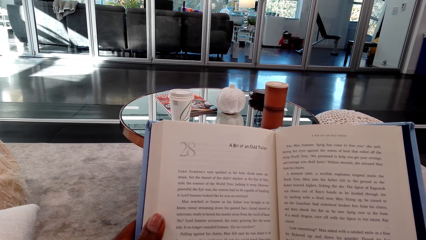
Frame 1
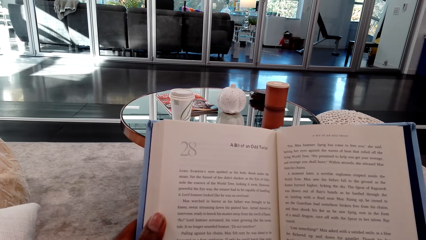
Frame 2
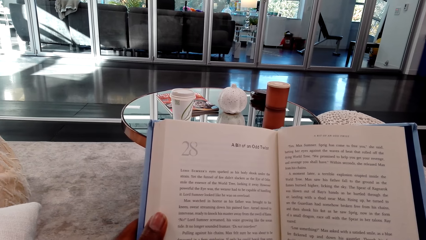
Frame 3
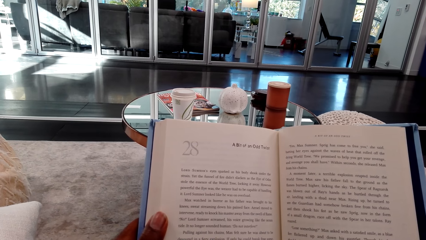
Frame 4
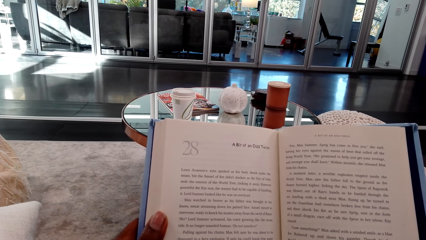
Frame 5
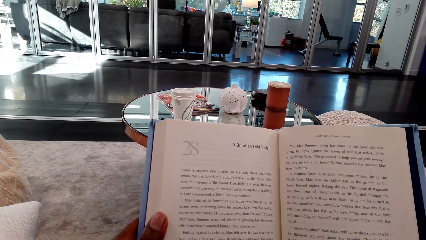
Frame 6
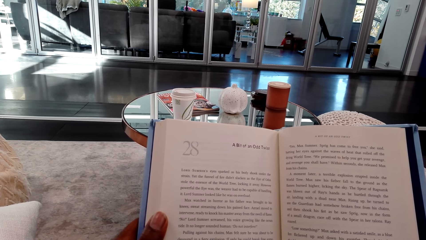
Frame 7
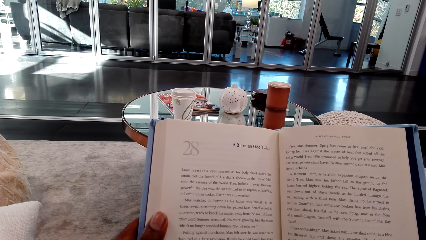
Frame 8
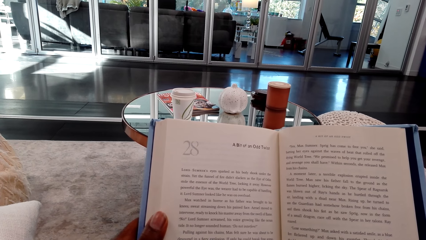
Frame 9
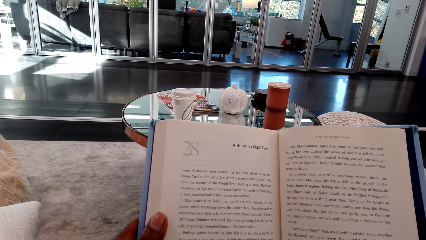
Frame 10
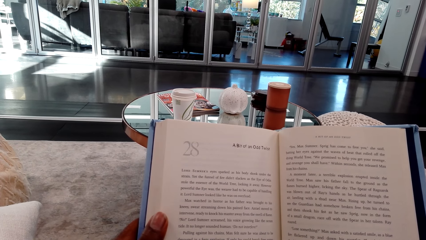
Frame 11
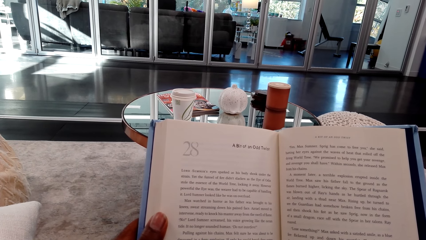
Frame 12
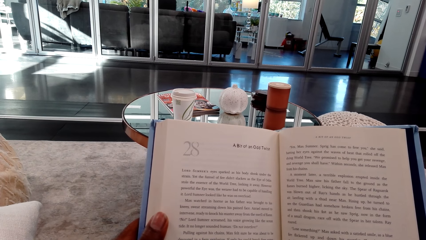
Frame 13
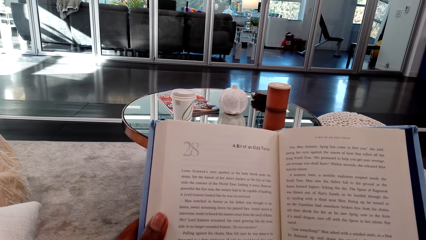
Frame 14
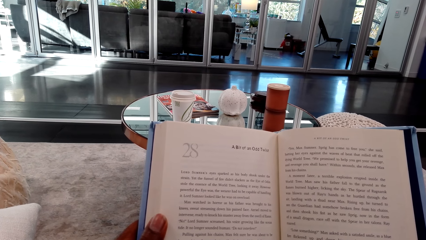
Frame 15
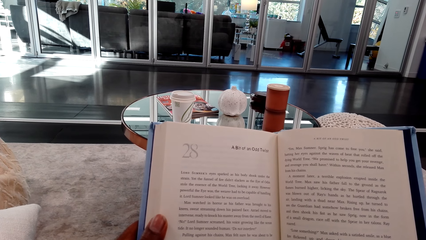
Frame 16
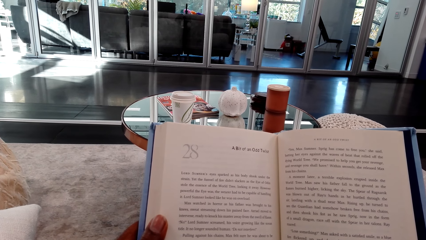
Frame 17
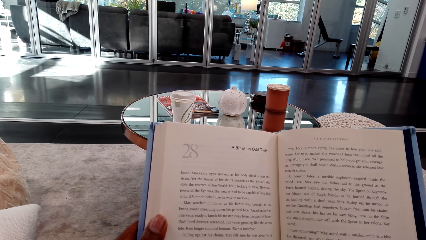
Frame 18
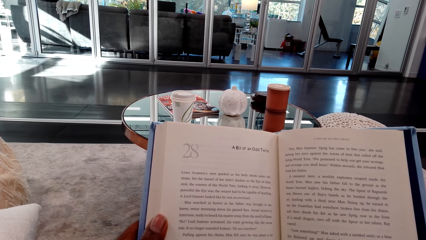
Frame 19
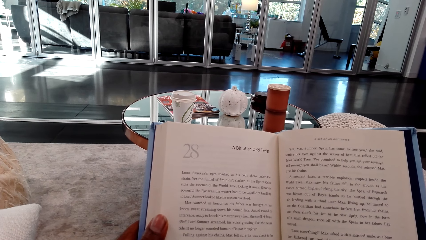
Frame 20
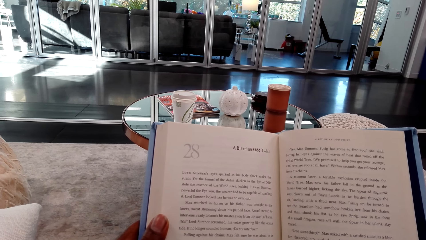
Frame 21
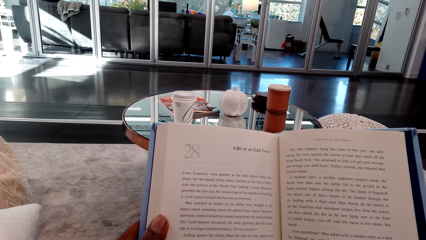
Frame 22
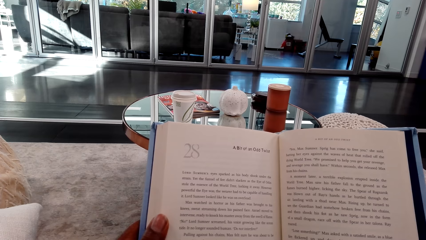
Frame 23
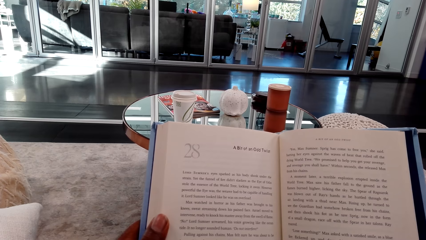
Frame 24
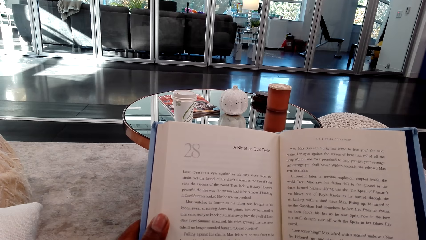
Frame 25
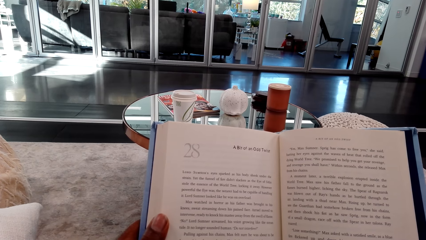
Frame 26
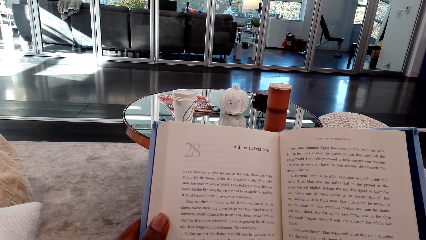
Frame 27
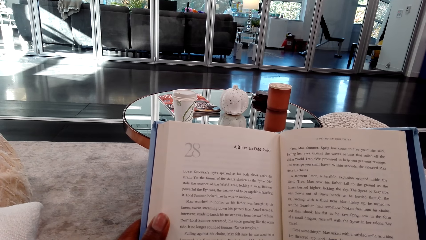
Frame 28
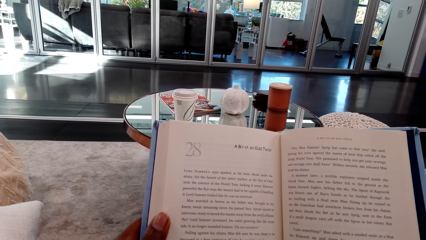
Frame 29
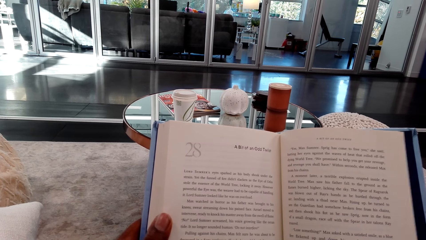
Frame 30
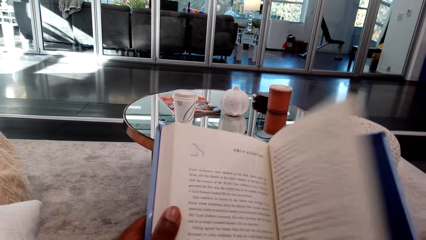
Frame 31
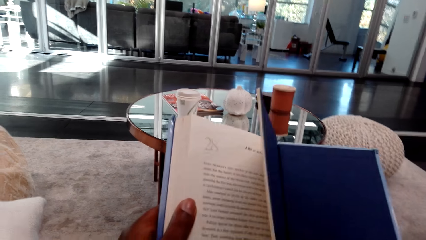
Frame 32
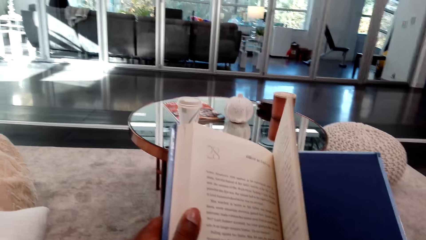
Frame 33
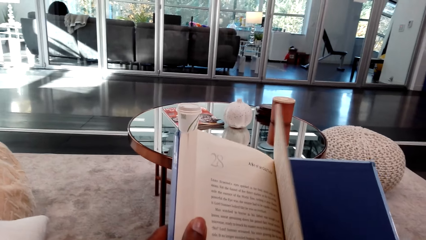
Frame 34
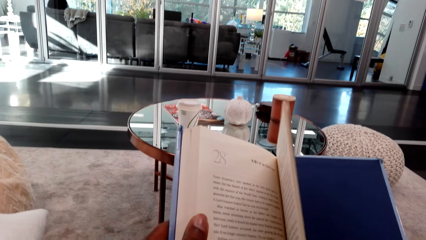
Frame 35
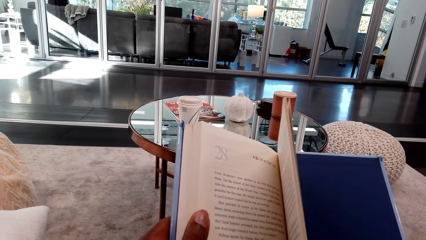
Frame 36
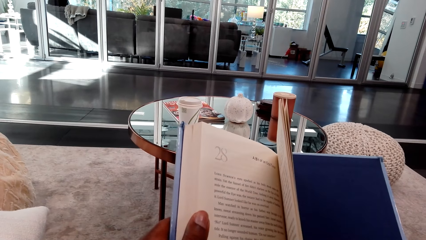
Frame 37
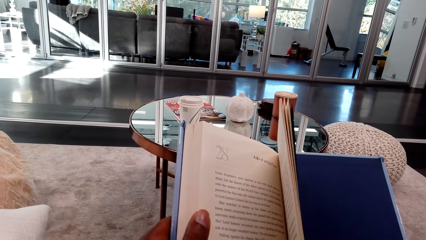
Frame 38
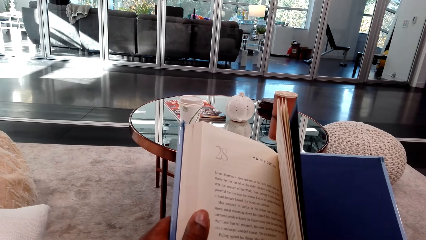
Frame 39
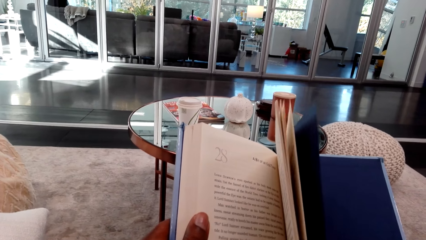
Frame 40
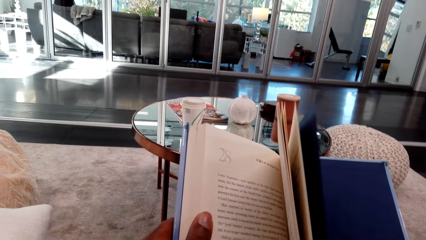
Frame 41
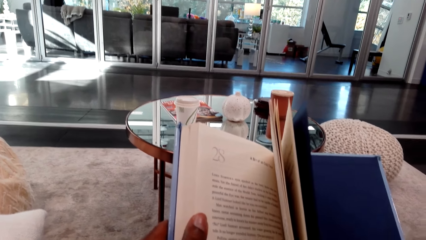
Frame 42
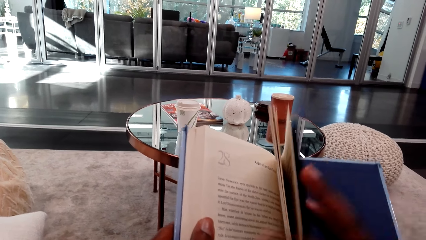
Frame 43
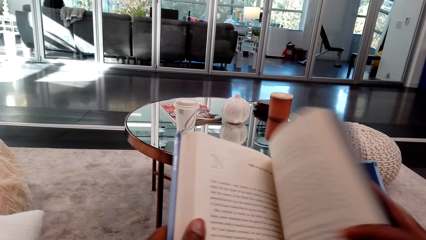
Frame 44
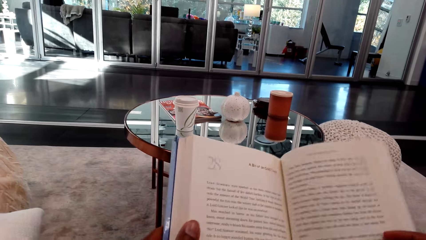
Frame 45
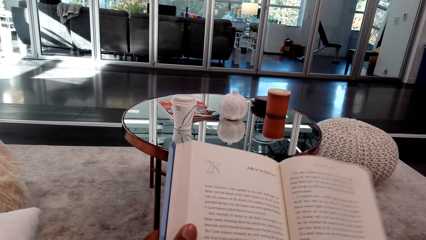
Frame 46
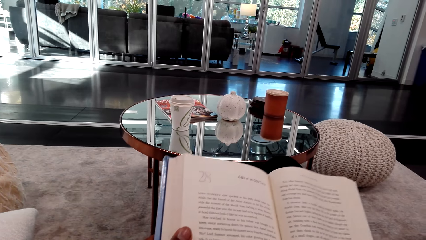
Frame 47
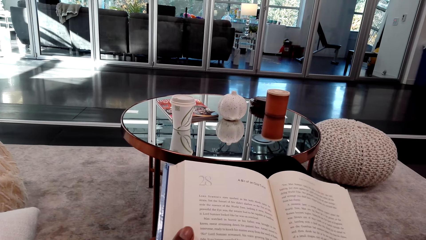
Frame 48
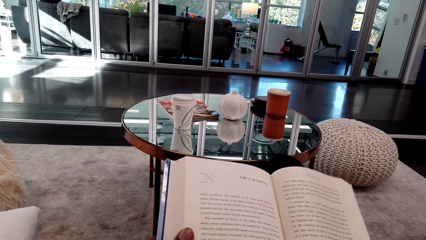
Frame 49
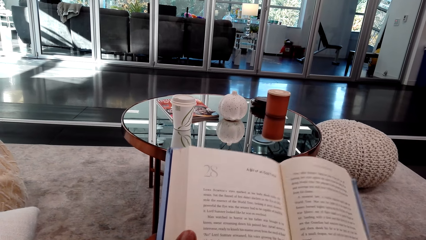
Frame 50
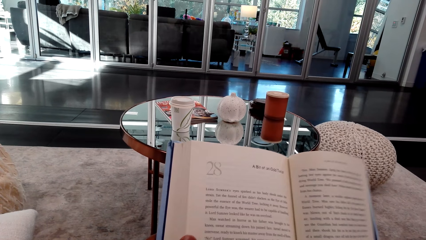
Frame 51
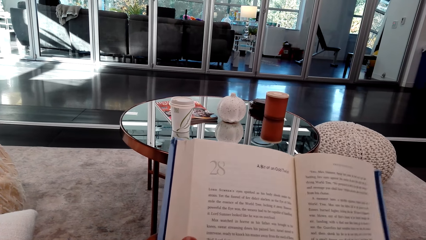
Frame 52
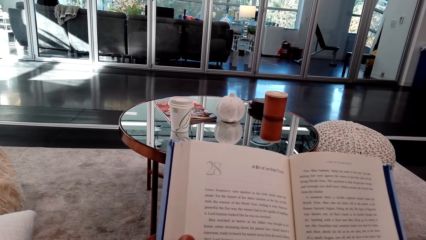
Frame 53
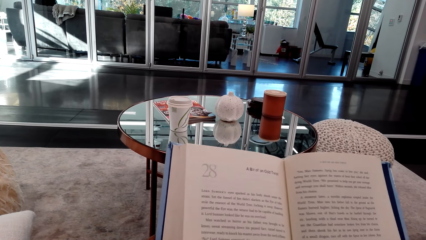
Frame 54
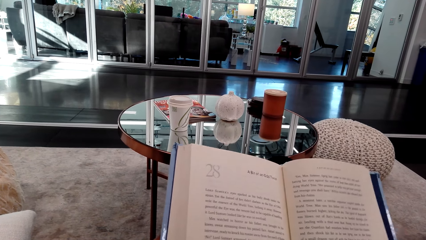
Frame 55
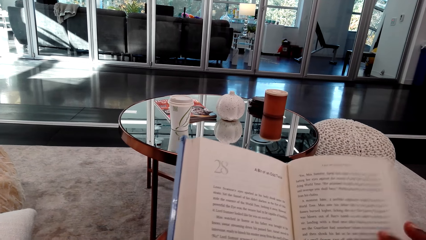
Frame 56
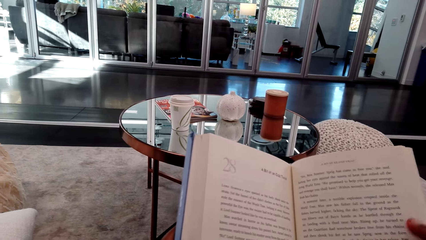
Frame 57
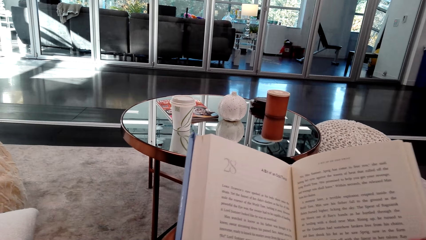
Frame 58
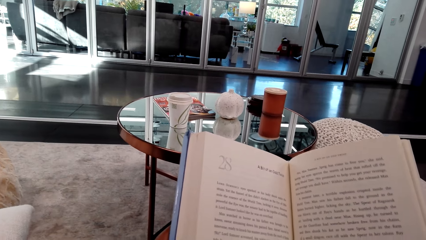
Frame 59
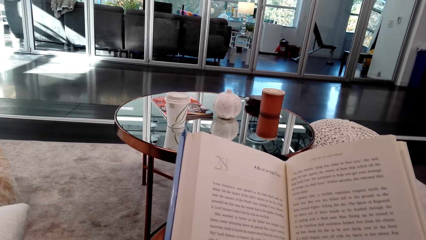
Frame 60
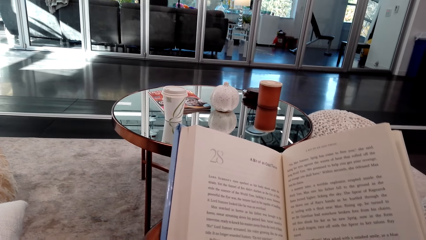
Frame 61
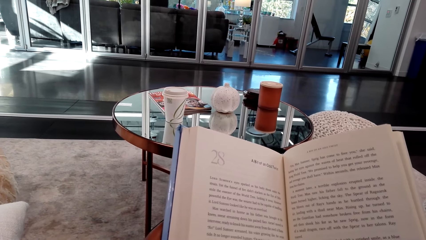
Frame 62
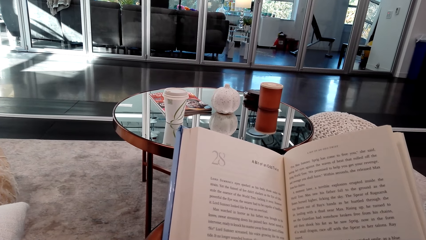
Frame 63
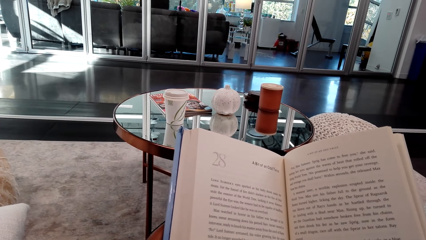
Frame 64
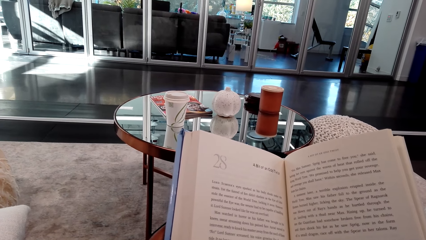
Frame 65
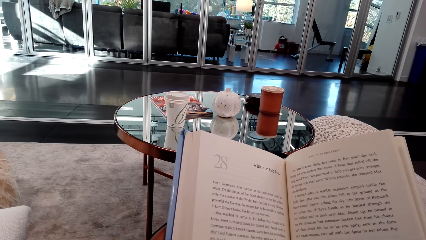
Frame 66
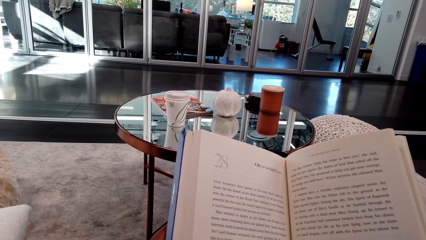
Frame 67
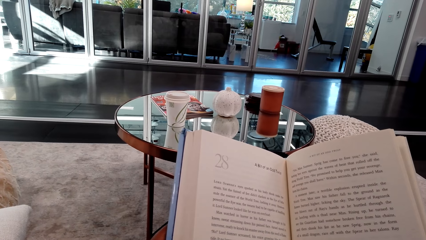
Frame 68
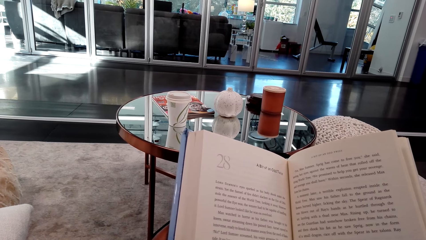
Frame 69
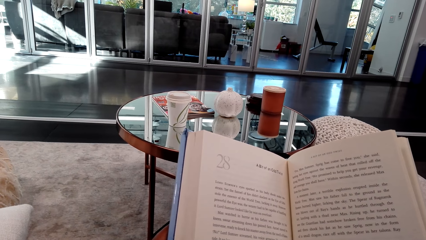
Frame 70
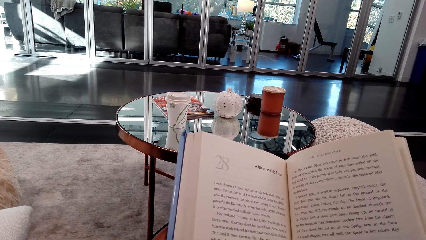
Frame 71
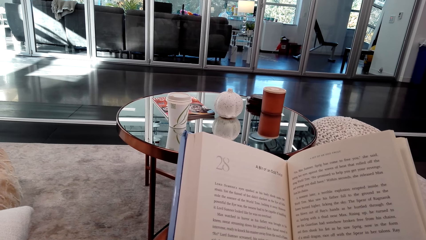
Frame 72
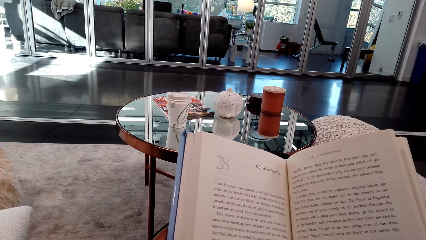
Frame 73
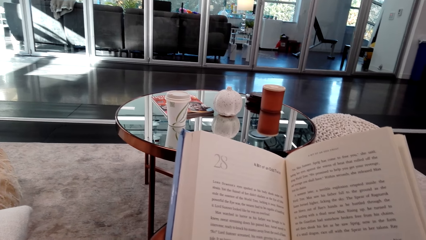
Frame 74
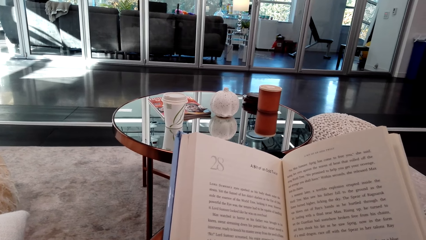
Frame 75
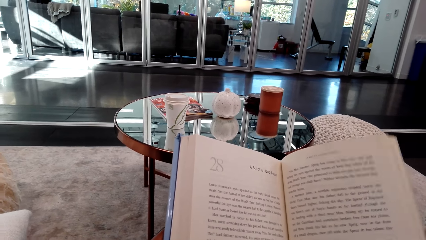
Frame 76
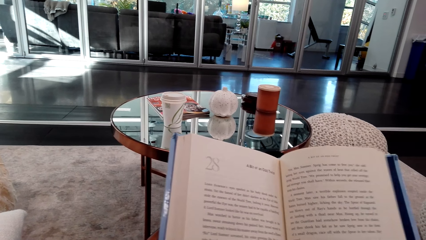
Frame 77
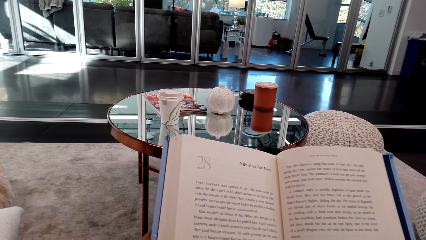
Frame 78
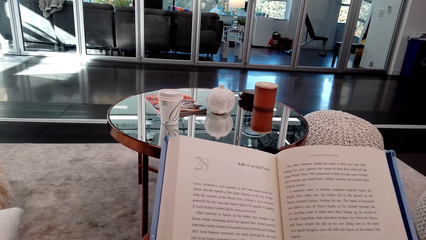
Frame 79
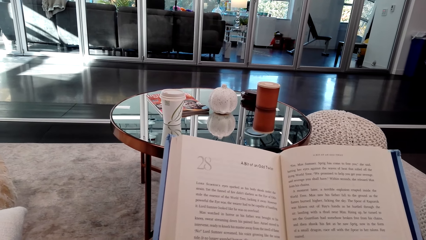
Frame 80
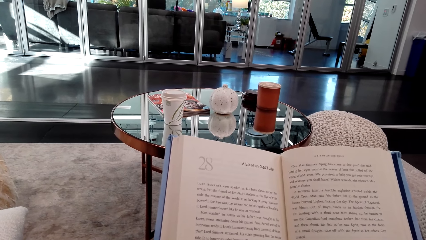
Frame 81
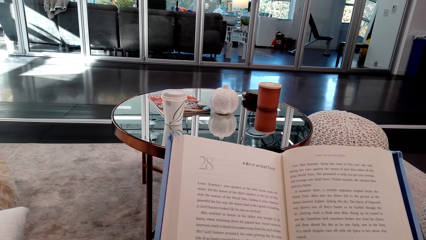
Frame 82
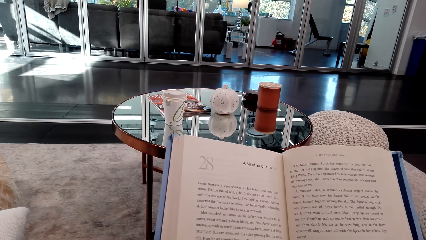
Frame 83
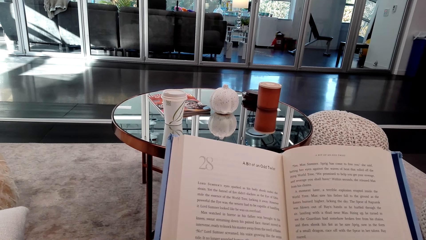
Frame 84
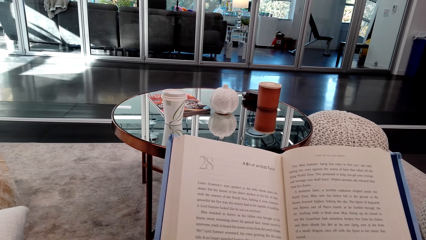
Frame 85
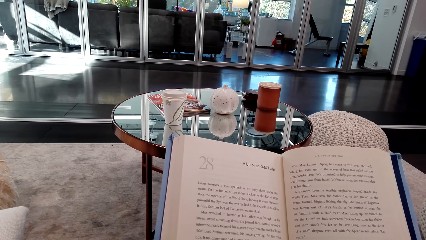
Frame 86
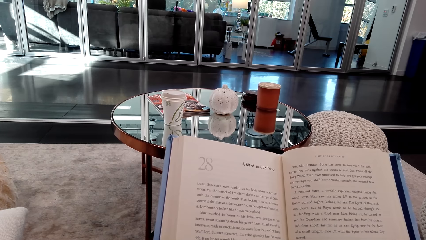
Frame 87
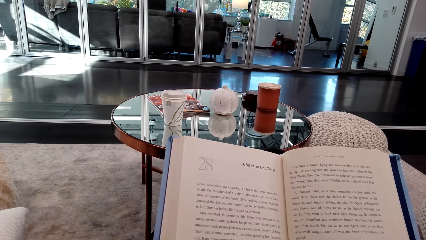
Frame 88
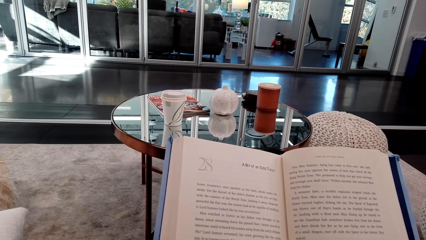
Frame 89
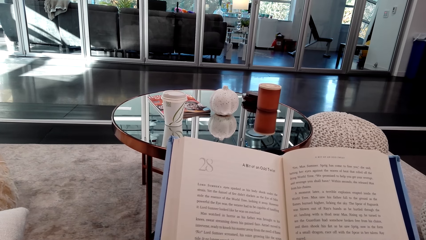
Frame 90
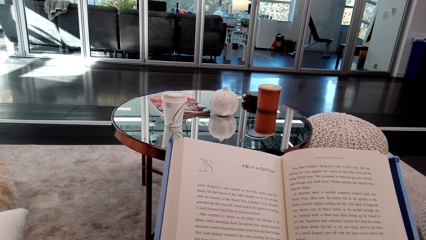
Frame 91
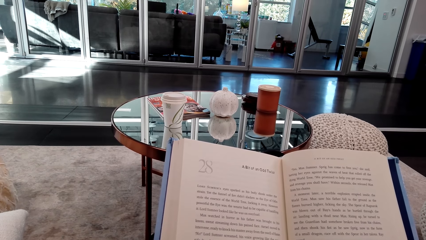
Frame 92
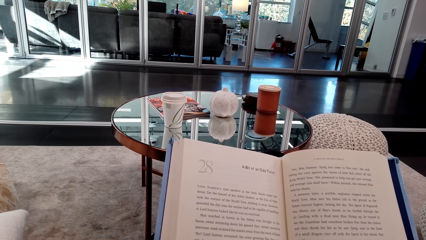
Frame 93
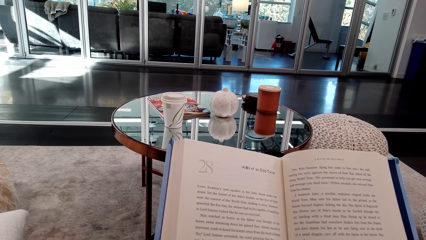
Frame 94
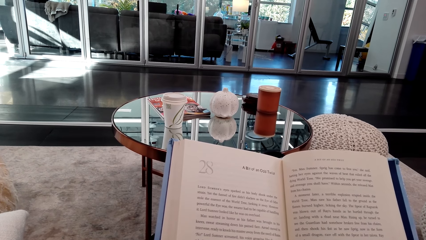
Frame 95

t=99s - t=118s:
The camera wearer adjusts the book pages. They adjust the book pages again. They hold the book. They read the book.
